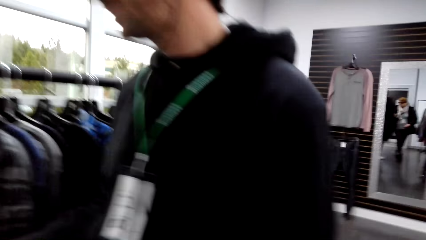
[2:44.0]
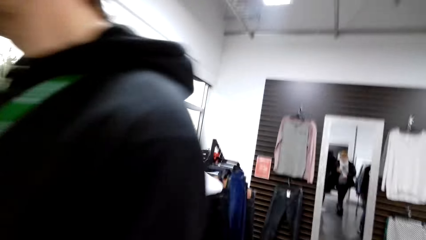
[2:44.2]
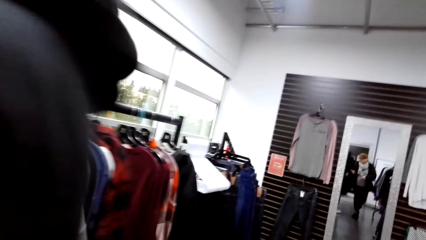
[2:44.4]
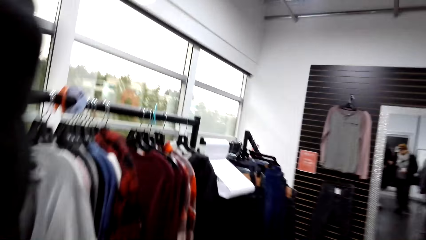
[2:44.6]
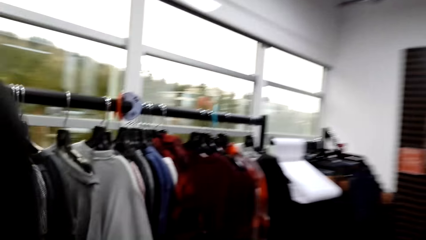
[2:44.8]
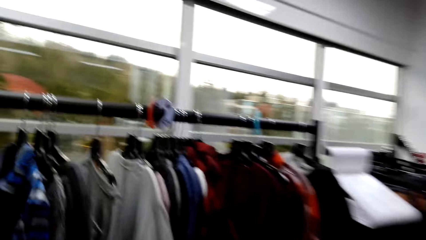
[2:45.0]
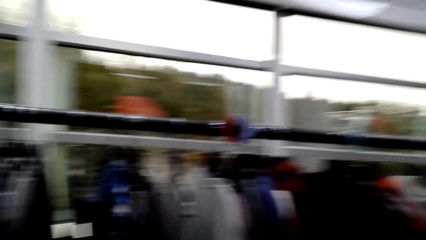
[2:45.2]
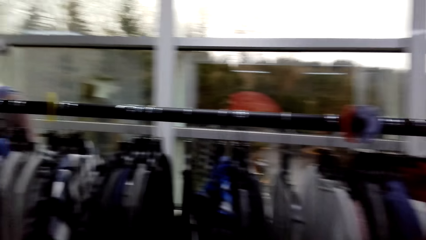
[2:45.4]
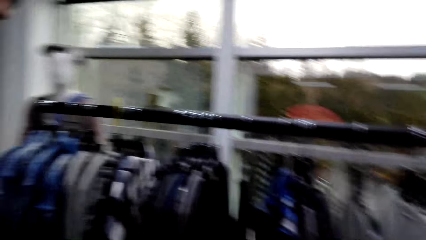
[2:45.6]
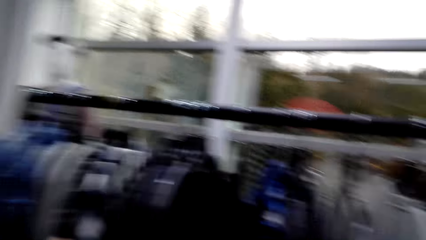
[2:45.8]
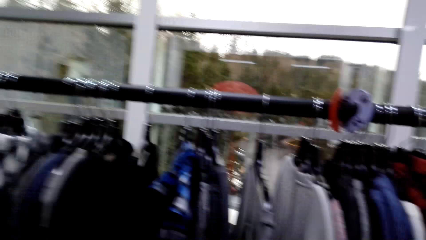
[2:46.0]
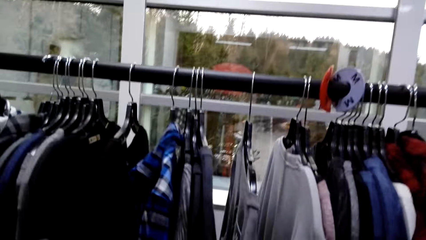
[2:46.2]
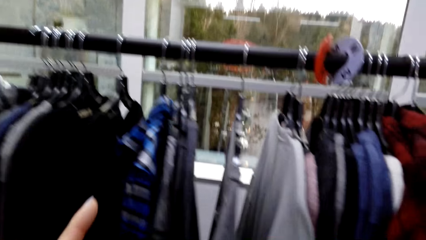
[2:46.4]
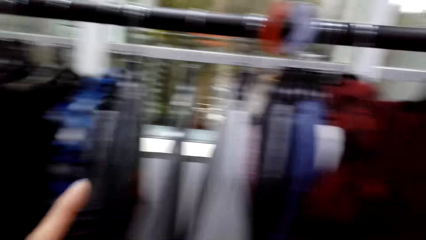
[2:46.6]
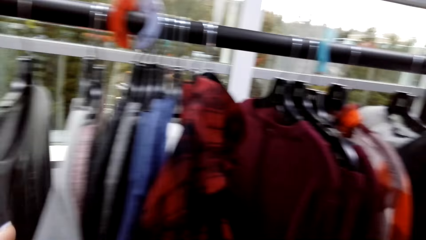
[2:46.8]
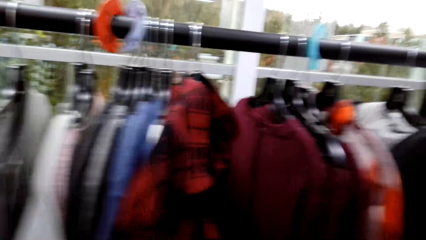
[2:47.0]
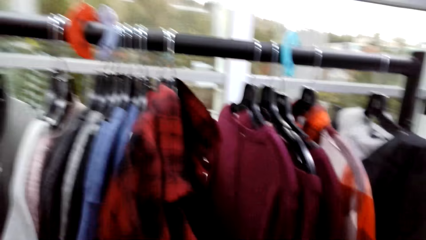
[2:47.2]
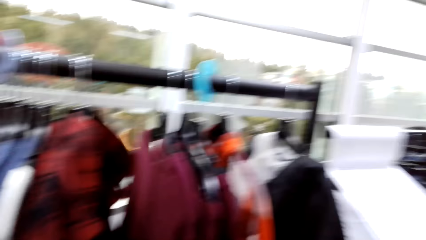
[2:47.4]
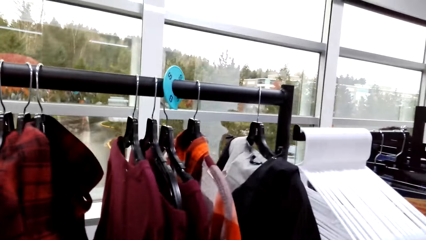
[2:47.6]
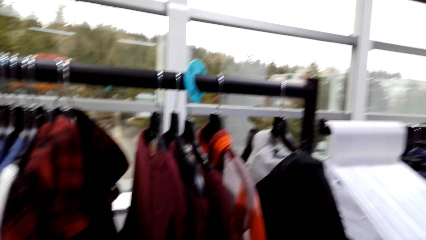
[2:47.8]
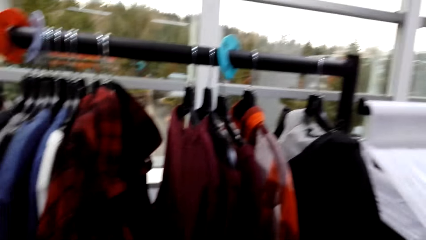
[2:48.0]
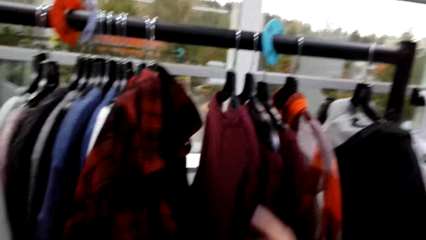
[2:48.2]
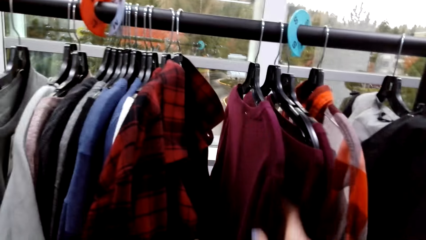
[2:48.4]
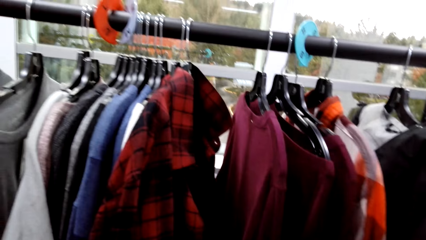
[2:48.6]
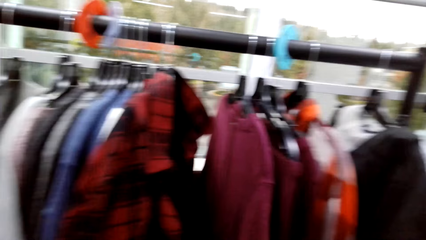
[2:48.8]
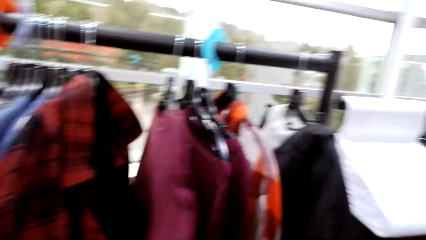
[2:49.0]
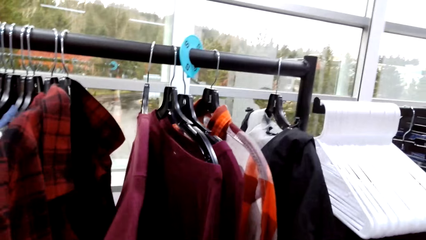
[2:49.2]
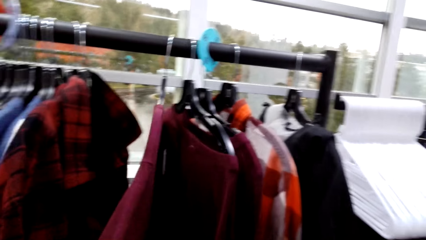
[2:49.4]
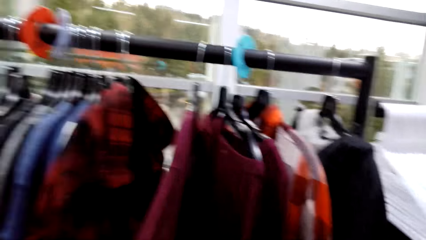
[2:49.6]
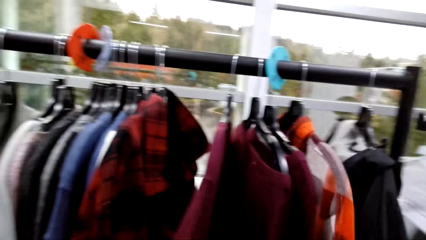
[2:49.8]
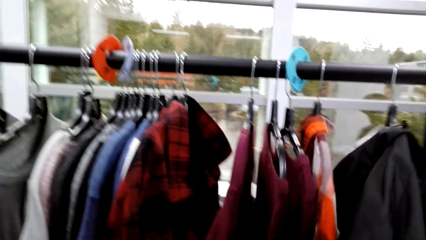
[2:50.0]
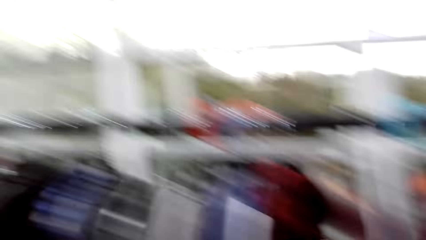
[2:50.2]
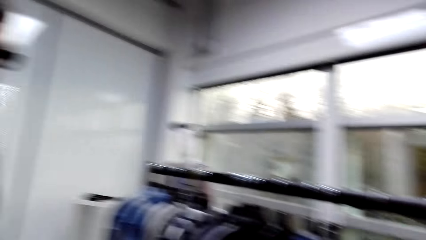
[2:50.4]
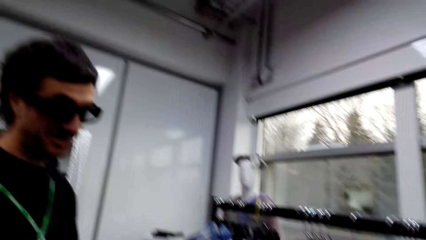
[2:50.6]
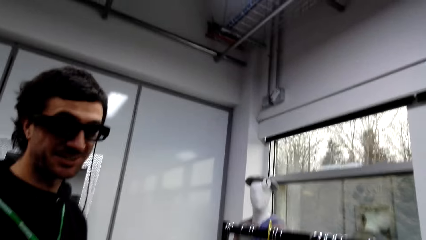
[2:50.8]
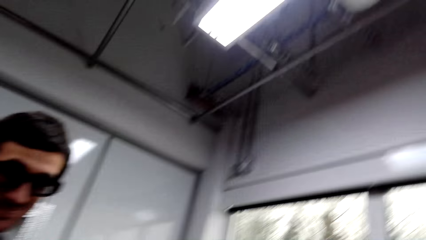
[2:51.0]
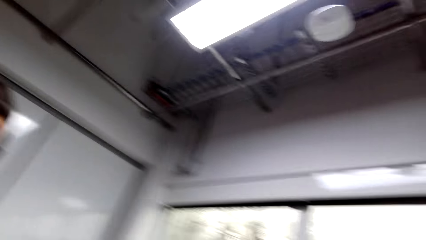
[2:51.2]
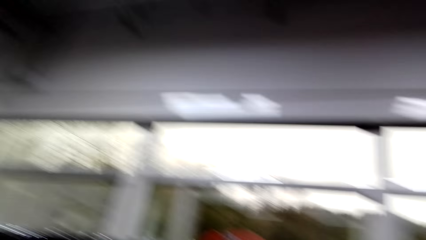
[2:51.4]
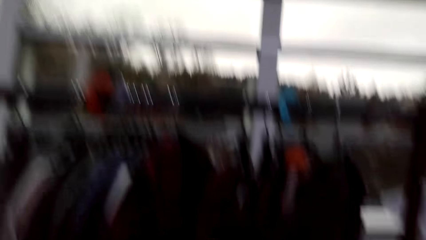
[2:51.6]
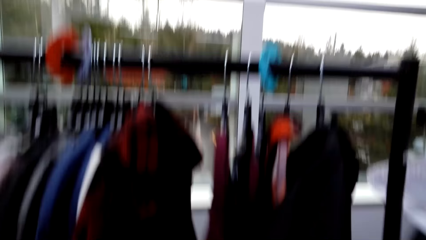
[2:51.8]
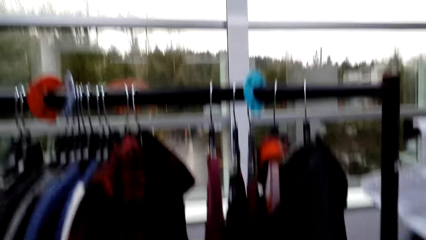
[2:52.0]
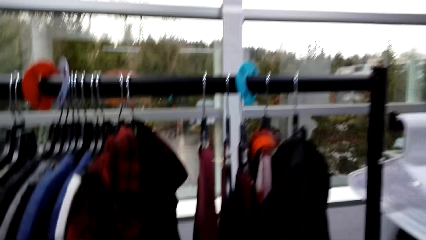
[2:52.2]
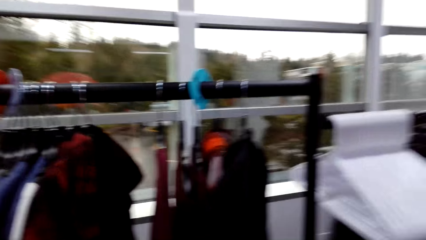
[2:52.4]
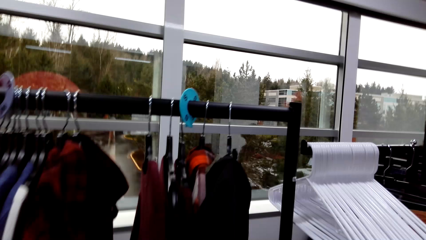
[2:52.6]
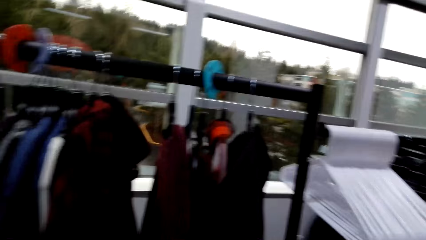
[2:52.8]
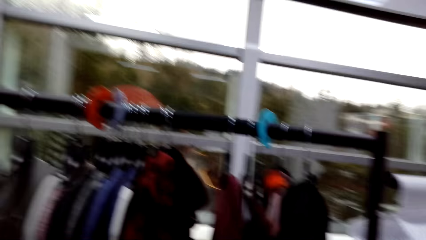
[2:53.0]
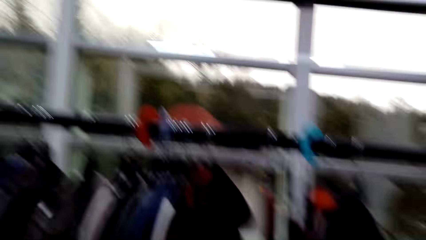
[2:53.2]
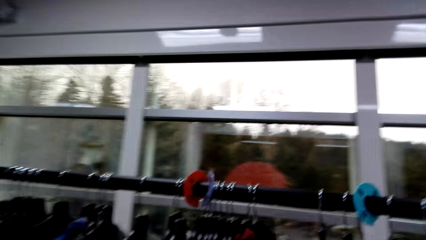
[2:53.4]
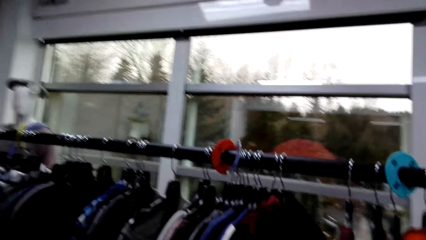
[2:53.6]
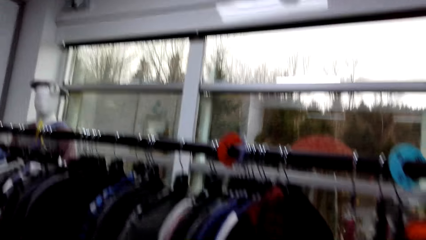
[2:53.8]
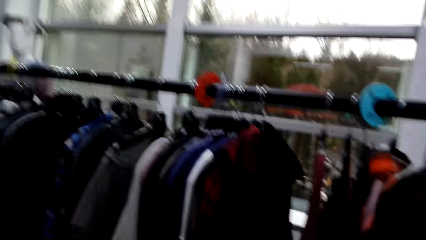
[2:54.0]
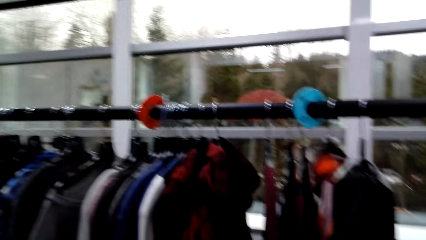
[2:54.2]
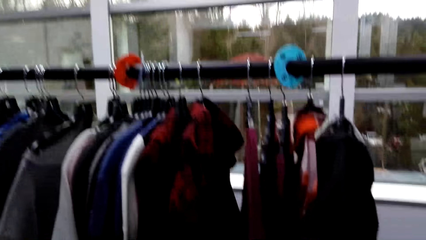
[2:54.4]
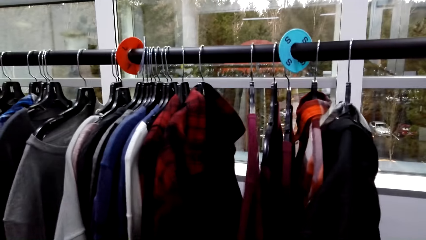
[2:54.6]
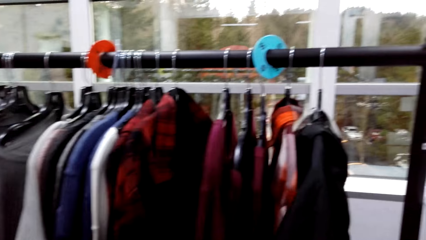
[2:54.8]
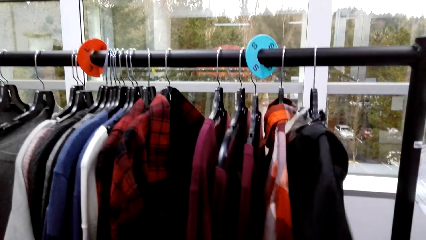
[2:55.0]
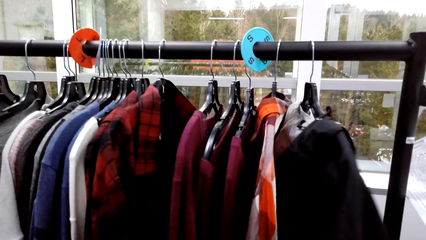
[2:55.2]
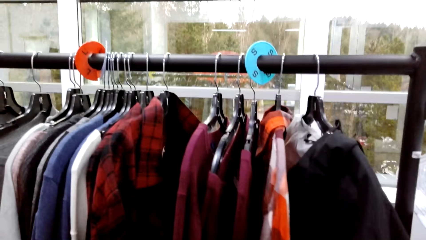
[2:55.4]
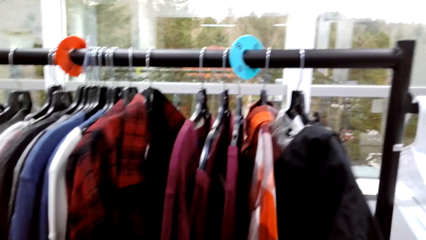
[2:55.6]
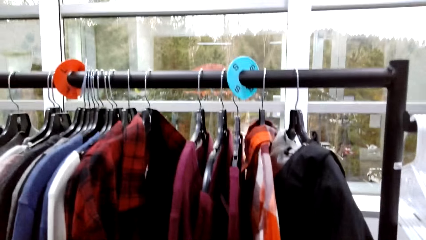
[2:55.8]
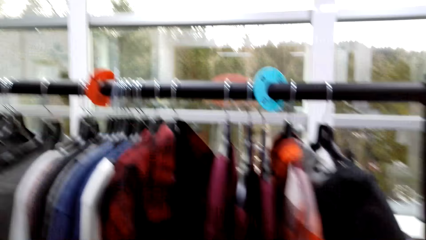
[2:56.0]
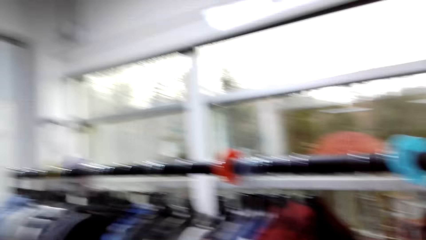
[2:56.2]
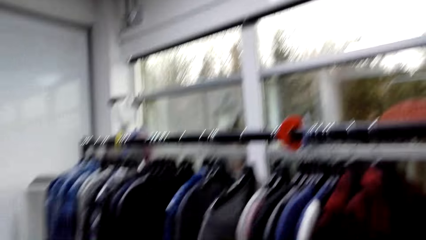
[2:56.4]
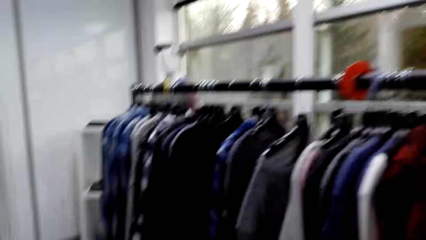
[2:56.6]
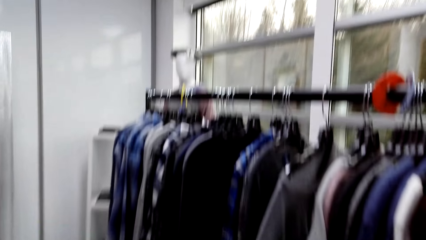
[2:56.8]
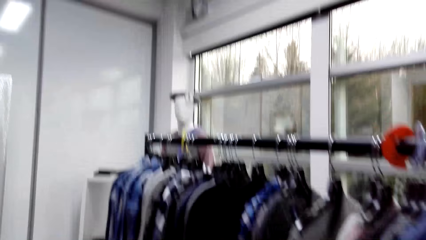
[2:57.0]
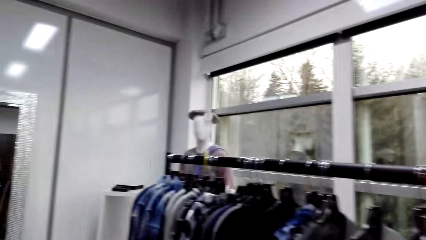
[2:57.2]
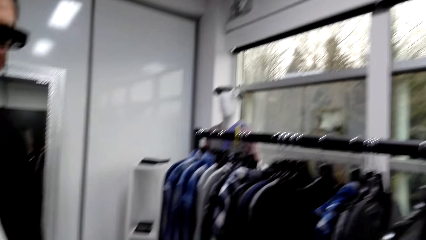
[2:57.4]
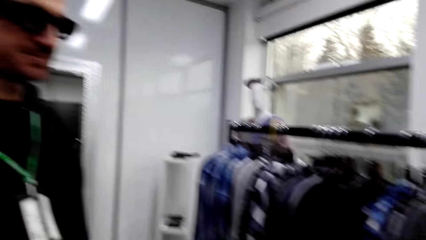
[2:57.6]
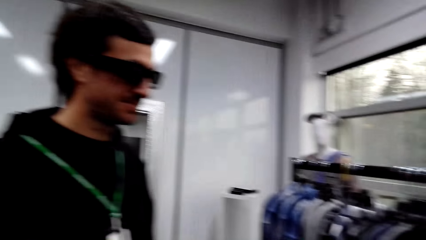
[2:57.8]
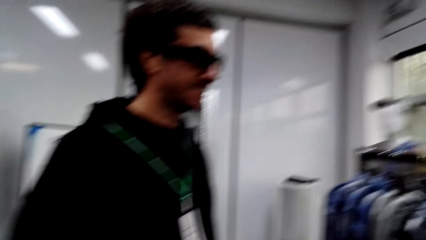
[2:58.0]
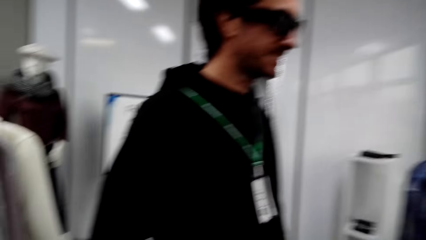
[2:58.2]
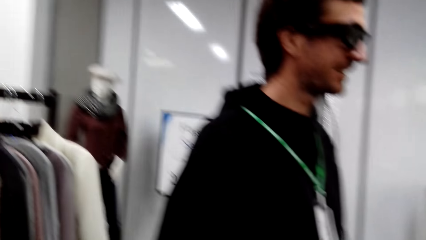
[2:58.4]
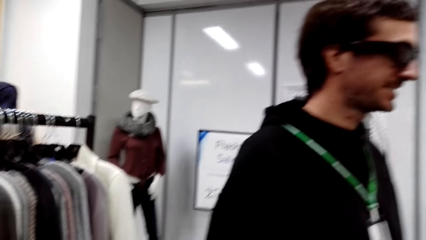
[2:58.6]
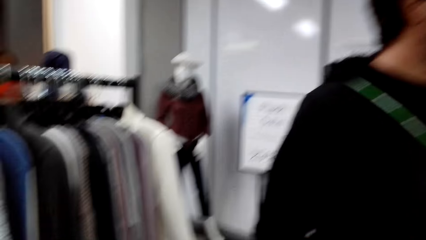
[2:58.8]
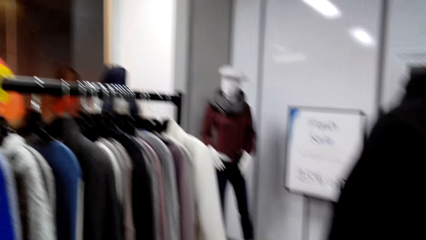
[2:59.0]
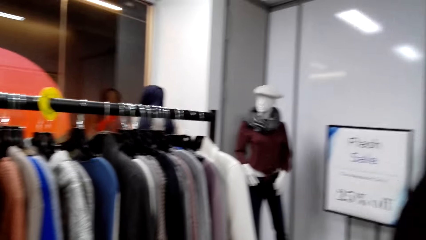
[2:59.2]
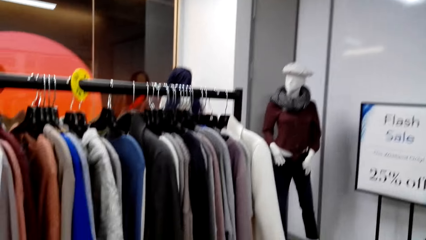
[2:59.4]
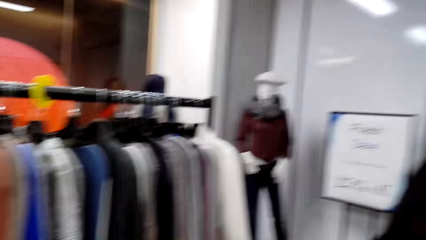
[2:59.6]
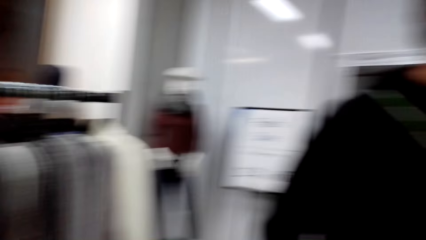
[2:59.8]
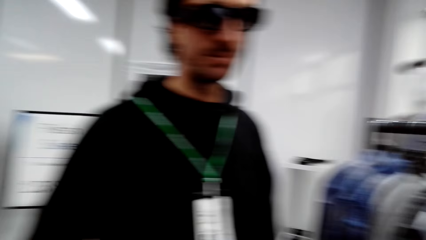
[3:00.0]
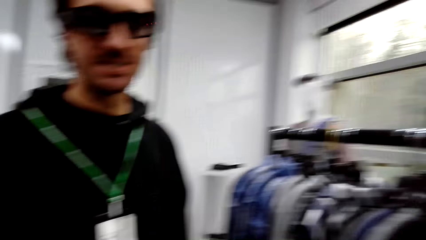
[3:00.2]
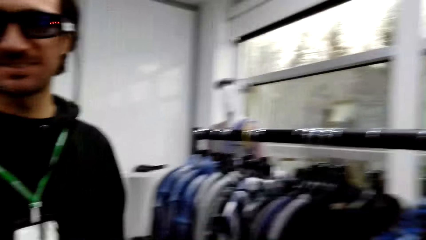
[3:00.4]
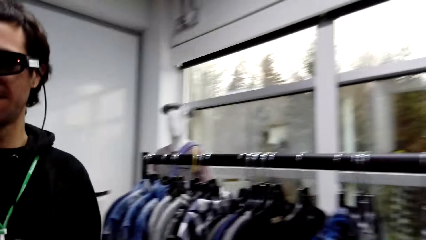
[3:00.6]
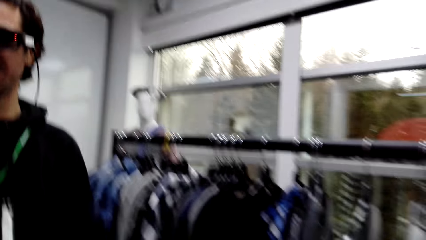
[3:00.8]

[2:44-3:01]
The camera wearer walks around the store. They do a hand movement. They converse with a male. They flip through the clothes. They converse with the male. They flip through the clothes. They converse with the male. They converse with the male again. They walk in the shop.
